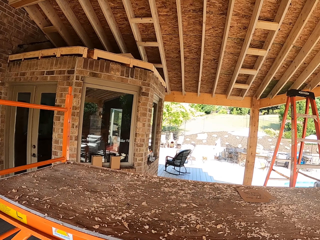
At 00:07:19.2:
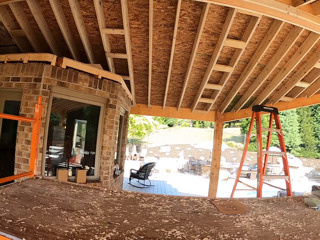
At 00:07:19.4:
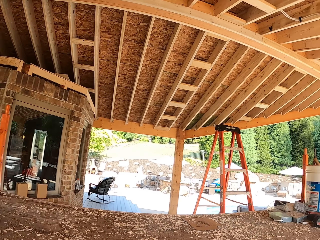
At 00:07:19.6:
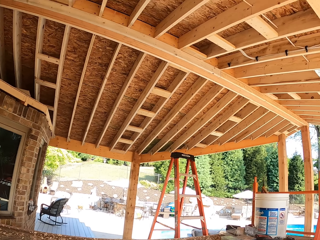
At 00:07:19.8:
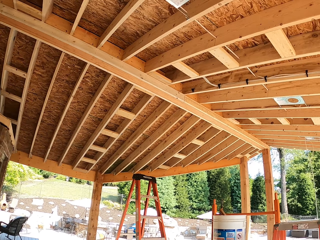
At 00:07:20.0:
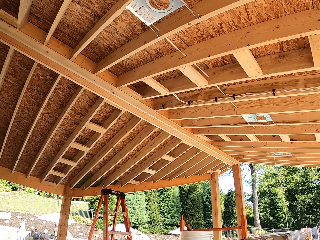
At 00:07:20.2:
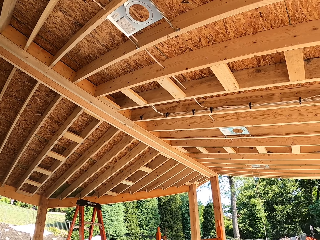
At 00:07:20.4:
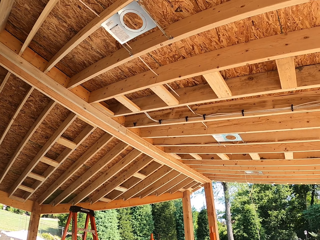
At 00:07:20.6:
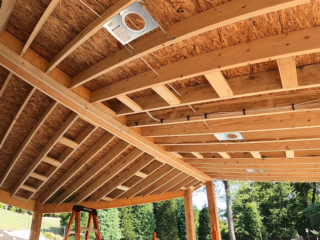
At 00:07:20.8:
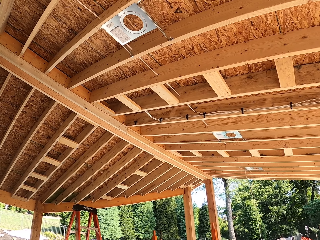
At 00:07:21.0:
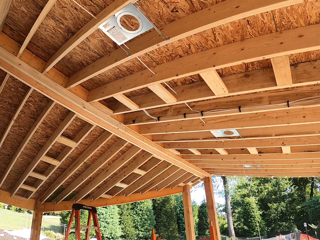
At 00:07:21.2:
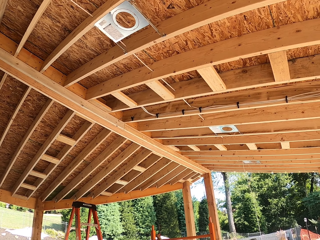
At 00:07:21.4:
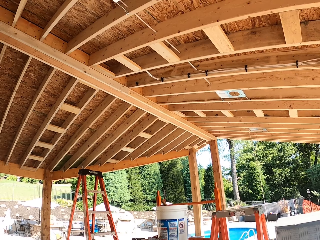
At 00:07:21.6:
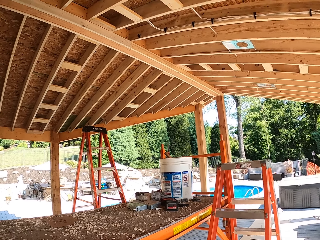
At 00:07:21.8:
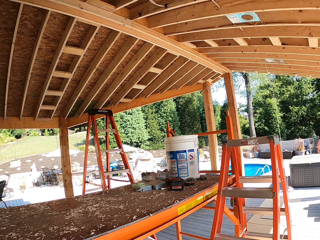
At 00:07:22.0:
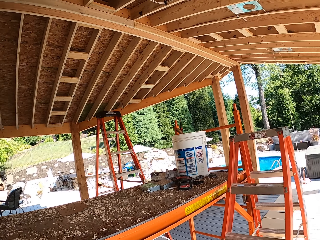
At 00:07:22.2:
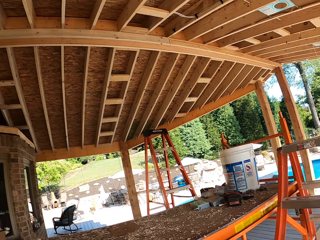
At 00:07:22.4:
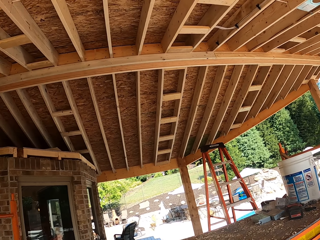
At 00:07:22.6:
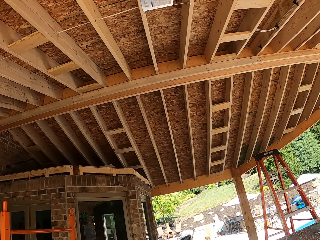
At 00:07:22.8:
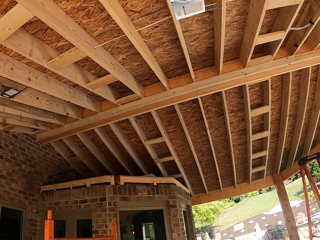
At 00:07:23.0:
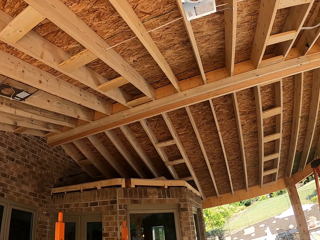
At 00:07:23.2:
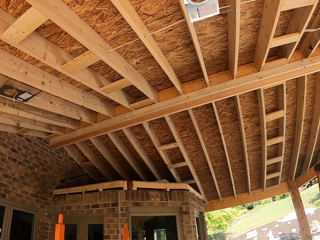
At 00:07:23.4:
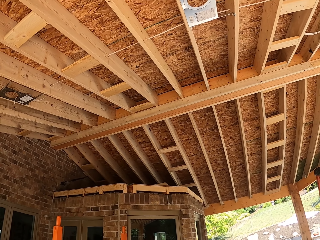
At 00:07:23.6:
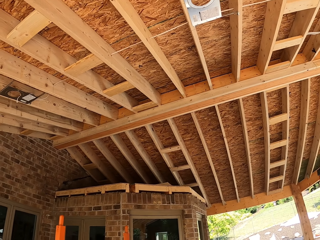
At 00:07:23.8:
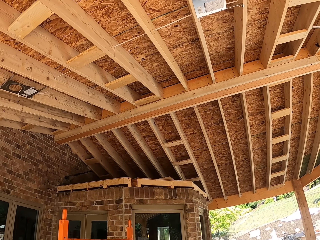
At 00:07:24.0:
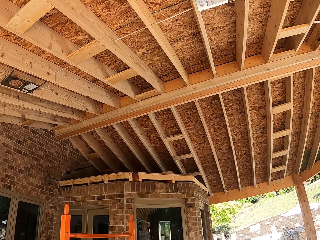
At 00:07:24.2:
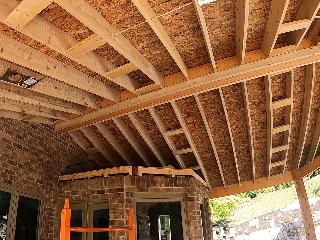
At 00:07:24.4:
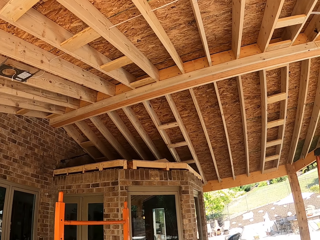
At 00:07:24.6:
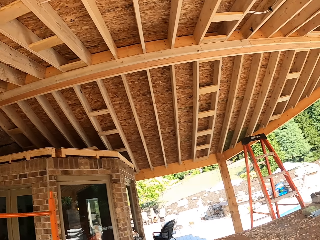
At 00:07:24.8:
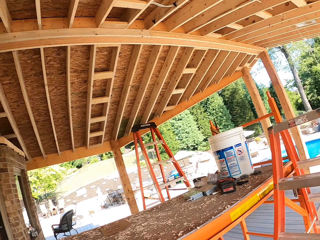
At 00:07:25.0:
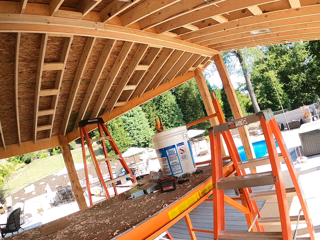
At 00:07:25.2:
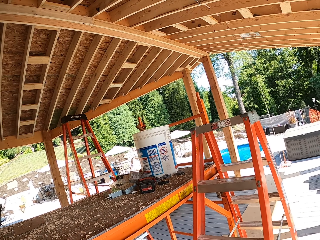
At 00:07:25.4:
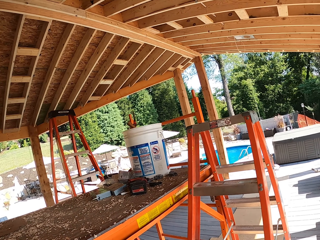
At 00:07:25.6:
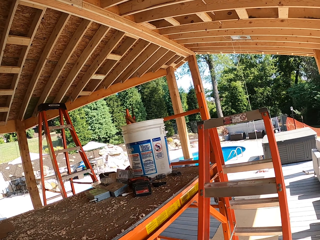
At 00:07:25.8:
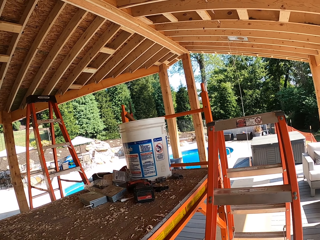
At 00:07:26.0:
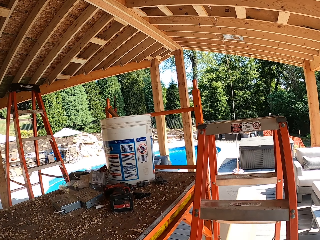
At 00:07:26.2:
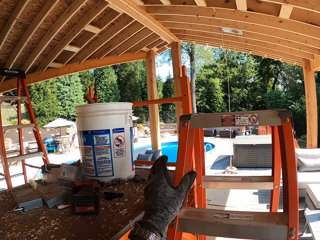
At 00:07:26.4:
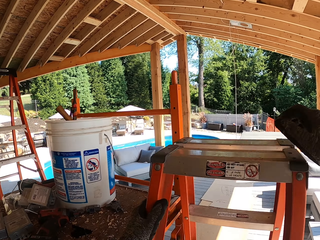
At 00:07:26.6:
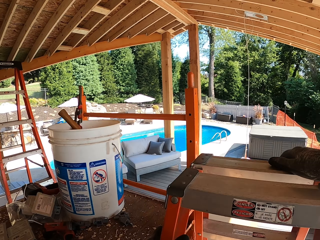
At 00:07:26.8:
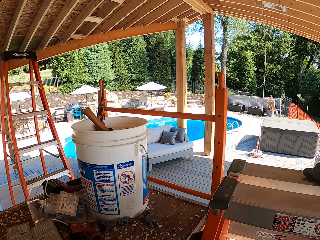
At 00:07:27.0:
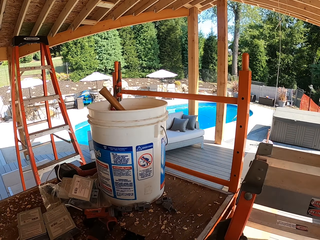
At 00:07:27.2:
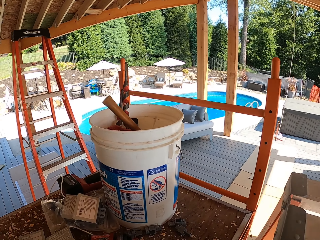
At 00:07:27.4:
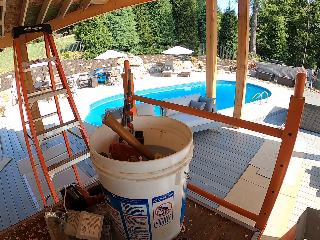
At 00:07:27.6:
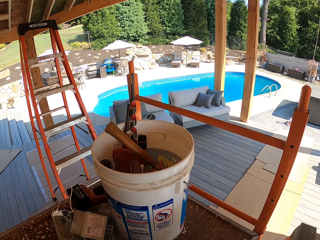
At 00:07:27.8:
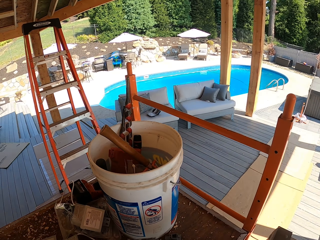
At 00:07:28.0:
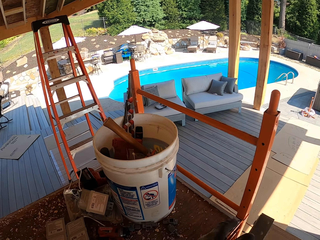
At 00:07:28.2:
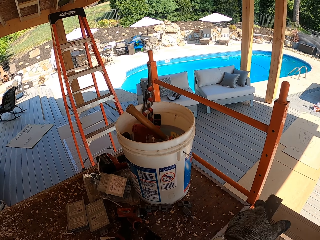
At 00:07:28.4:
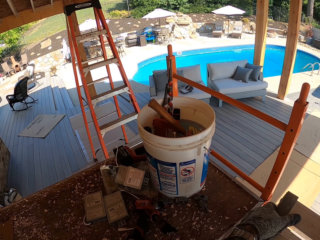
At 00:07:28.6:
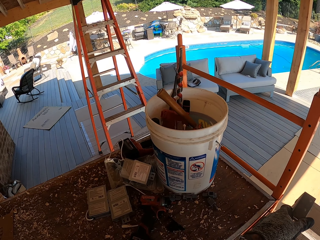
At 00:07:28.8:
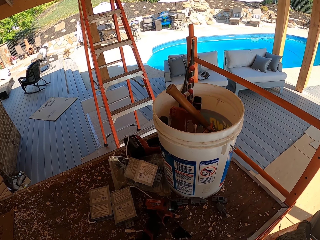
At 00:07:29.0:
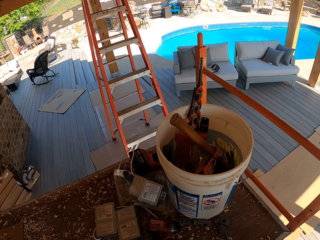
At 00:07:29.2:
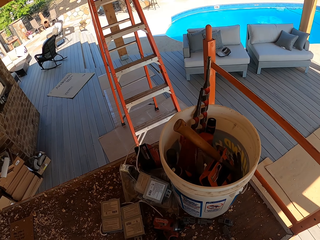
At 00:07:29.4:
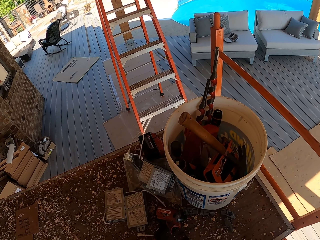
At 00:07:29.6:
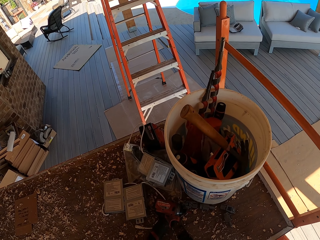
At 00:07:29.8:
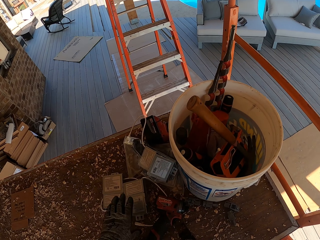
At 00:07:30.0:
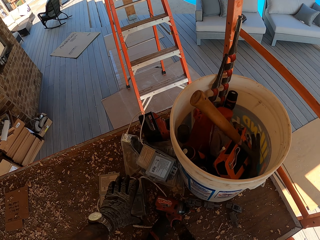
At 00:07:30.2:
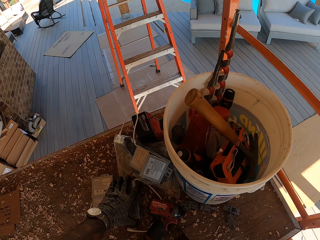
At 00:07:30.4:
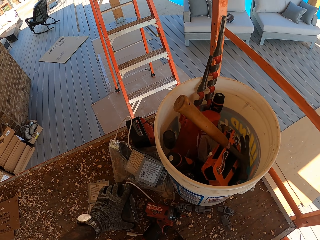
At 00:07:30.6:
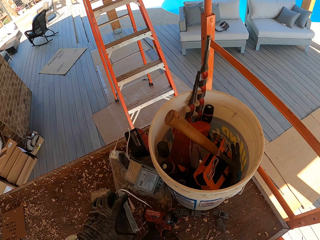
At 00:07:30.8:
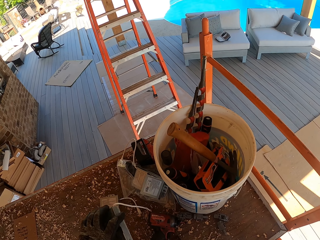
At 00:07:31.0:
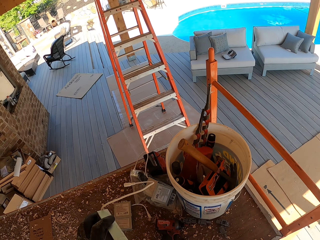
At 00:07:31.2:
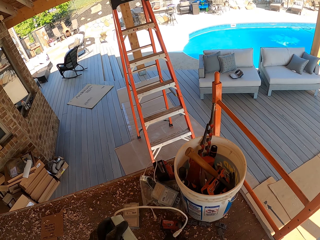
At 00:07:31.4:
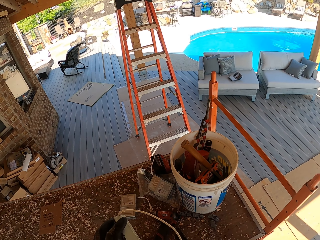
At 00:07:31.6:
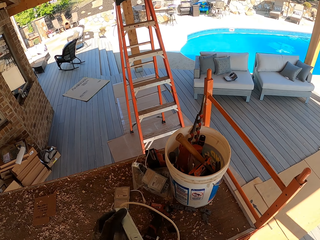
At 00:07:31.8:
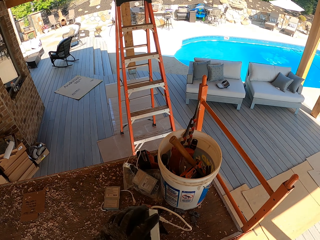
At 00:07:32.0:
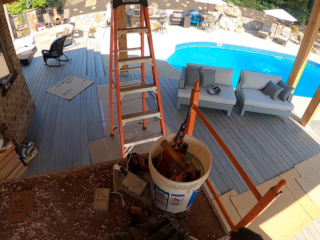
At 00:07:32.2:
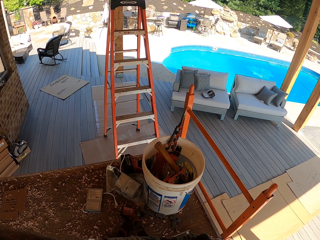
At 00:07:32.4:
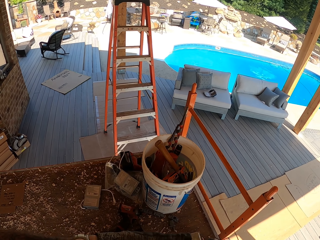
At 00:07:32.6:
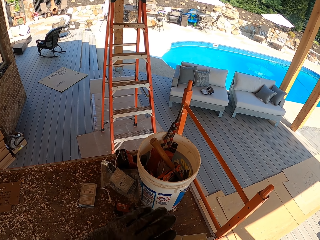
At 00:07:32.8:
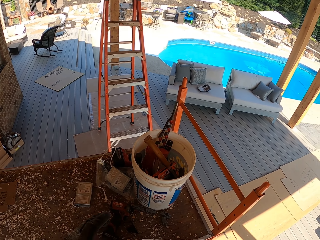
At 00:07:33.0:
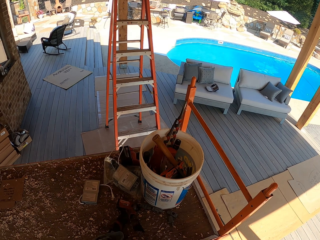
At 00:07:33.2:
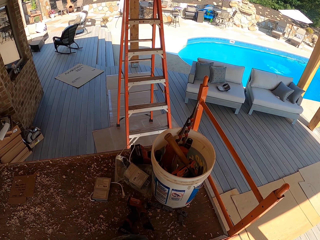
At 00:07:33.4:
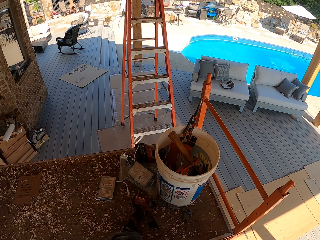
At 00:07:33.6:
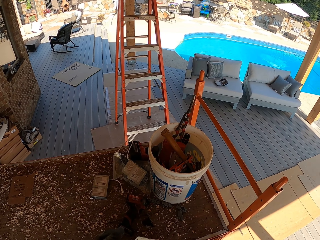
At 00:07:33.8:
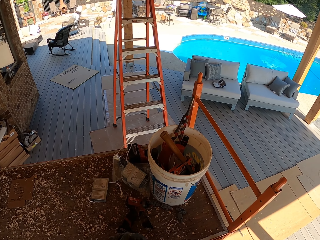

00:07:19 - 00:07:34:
The camera wearer looks around. They walk. They climb up the ladder. They pick up the bulb holder.

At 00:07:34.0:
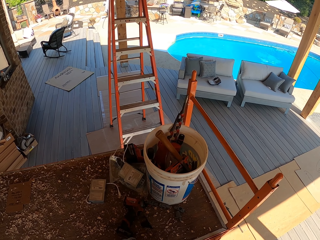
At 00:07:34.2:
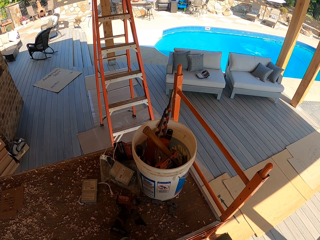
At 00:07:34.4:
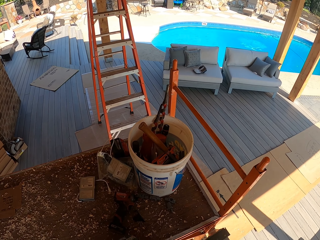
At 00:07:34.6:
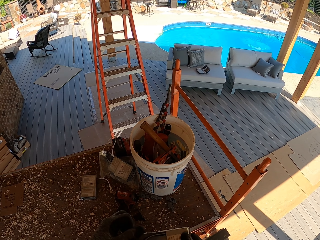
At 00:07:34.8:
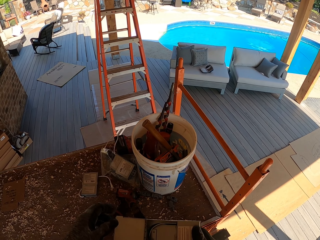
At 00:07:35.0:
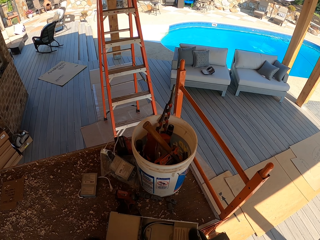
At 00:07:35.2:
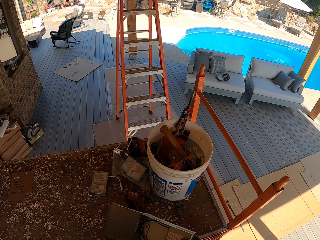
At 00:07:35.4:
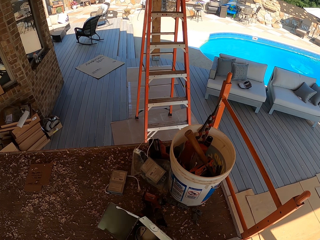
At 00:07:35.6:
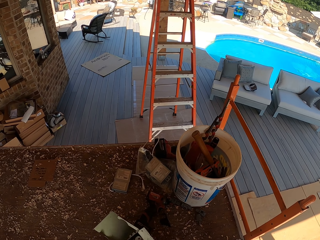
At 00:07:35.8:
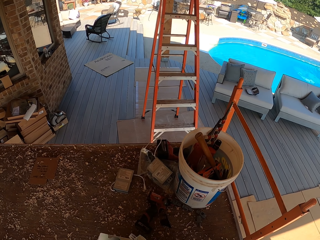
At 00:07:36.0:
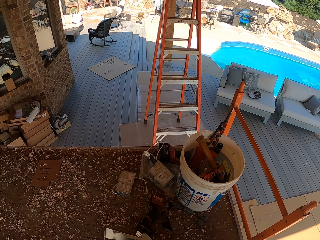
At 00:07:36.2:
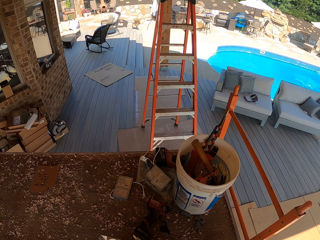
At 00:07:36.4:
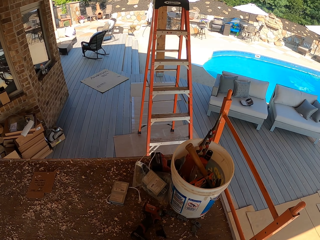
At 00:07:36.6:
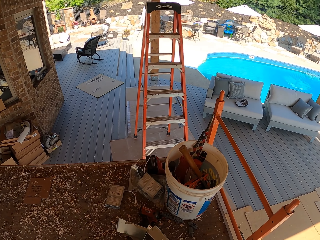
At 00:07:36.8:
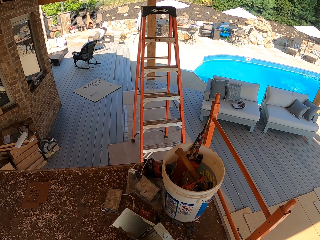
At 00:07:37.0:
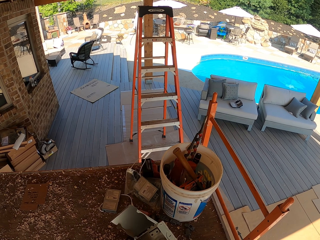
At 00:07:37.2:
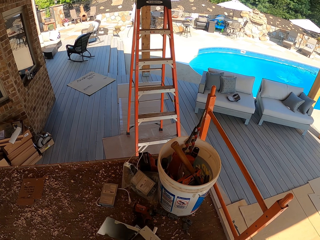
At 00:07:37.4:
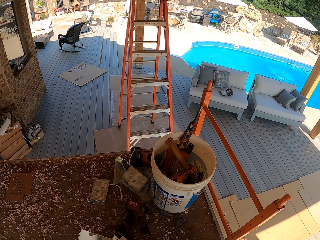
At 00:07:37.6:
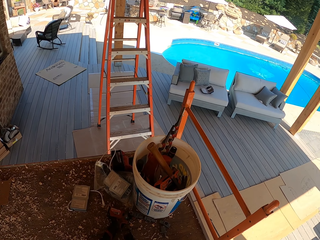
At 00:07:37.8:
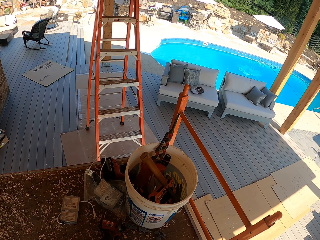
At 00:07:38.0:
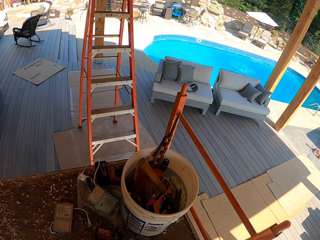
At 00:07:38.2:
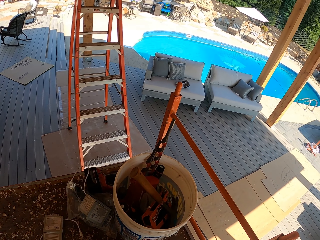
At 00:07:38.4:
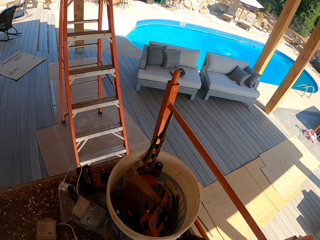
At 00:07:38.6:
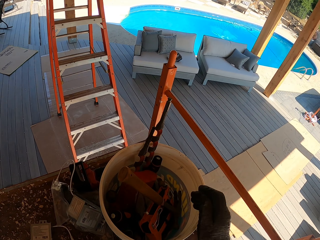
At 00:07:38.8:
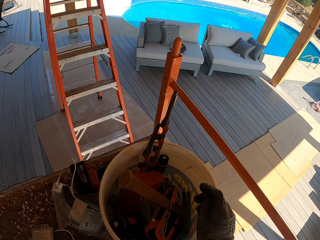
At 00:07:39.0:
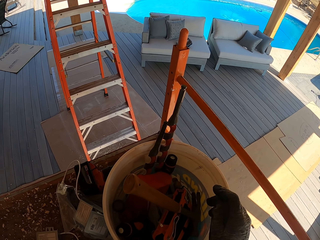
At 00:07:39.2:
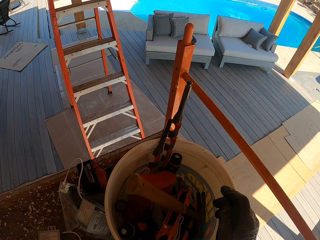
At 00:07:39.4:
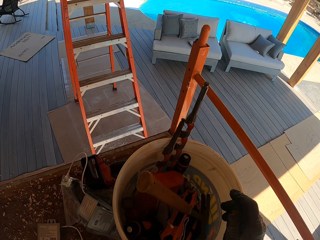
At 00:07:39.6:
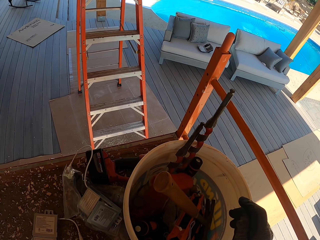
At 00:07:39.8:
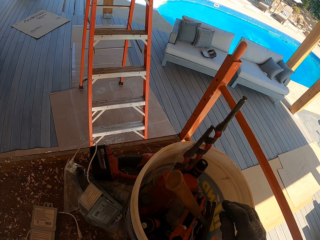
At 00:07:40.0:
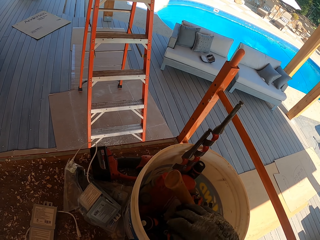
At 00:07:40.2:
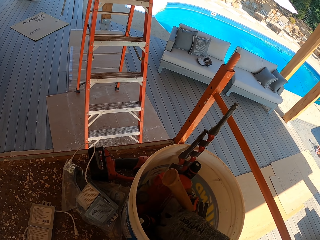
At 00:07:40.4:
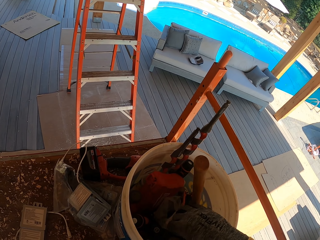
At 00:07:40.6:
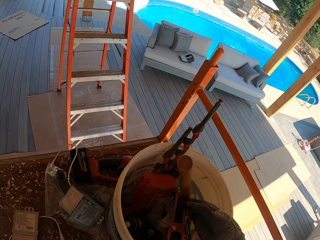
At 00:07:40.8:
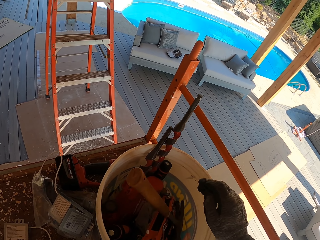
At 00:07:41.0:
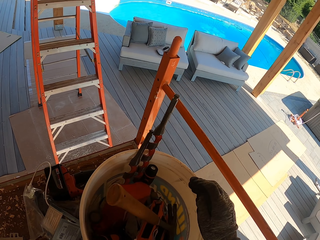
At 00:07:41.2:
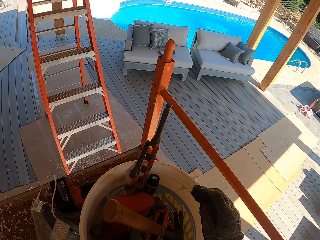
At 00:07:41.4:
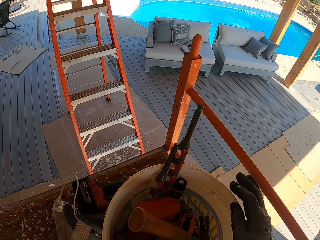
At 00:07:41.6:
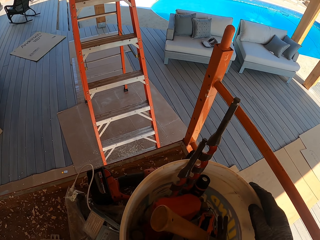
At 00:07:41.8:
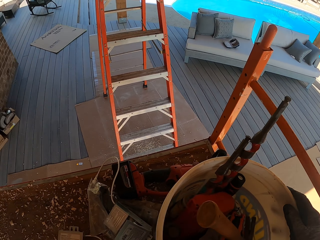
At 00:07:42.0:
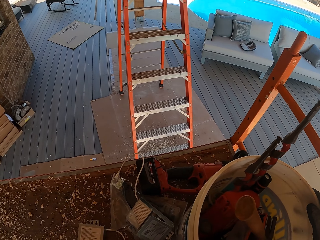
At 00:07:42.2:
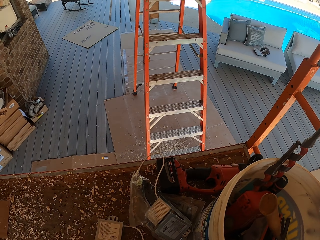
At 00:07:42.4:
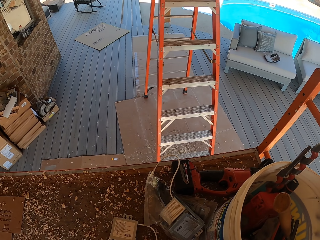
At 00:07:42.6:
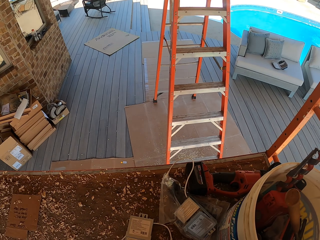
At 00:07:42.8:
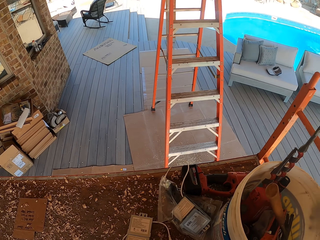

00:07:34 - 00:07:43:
The camera wearer opens the bulb holder. They look inside the bucket.
